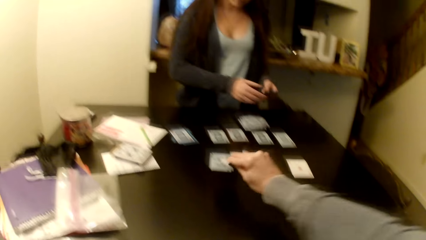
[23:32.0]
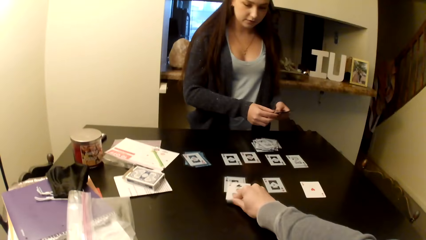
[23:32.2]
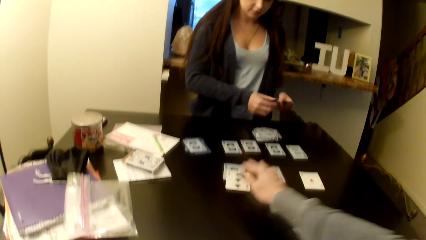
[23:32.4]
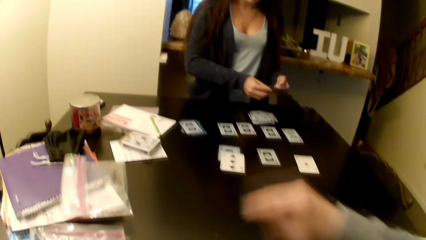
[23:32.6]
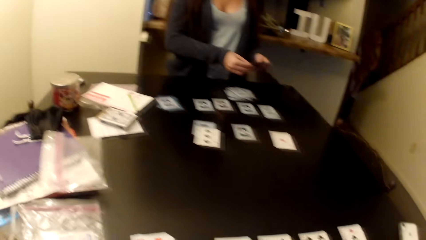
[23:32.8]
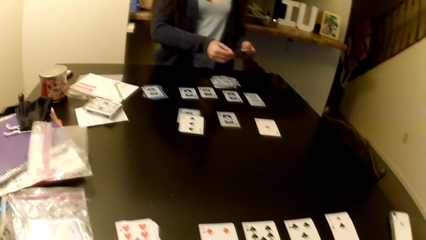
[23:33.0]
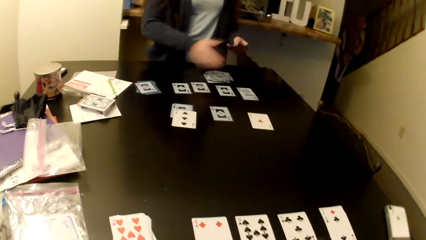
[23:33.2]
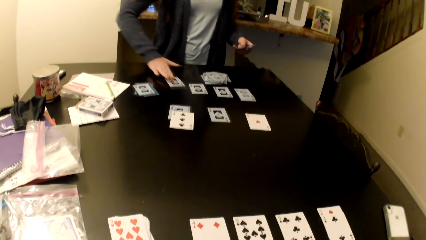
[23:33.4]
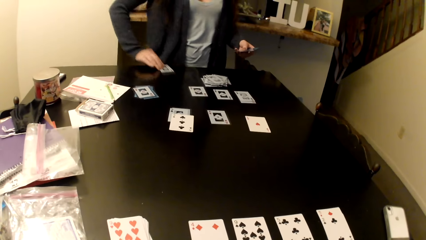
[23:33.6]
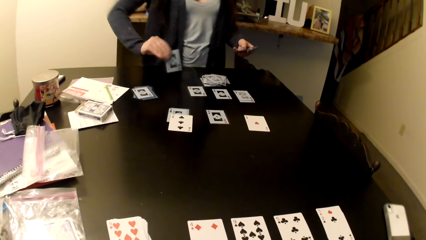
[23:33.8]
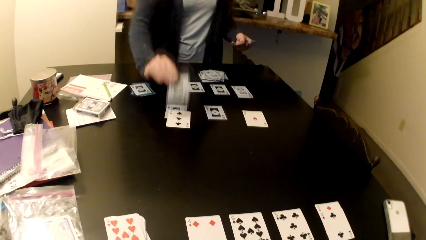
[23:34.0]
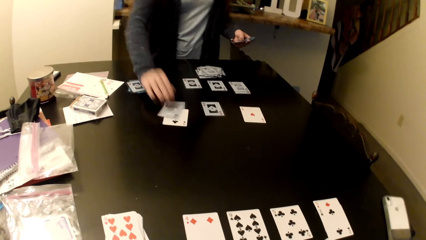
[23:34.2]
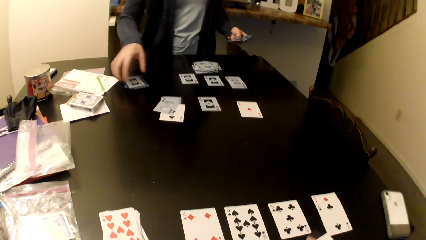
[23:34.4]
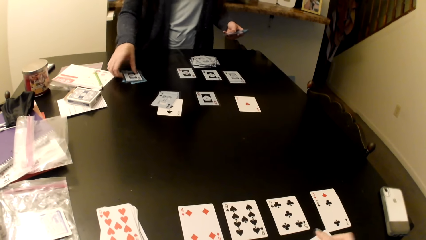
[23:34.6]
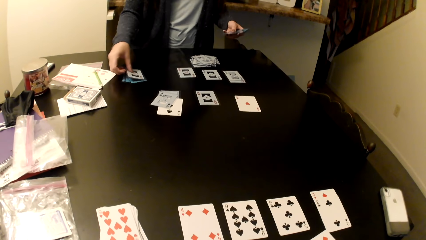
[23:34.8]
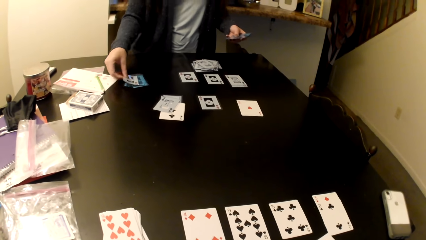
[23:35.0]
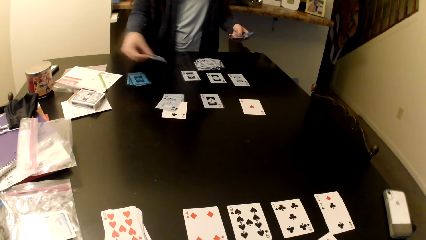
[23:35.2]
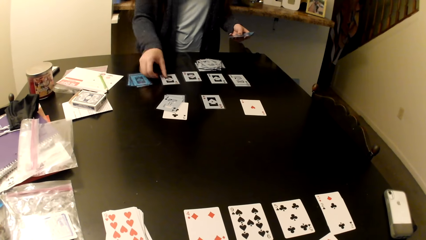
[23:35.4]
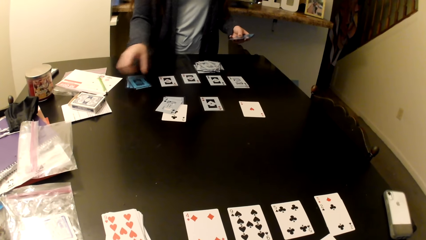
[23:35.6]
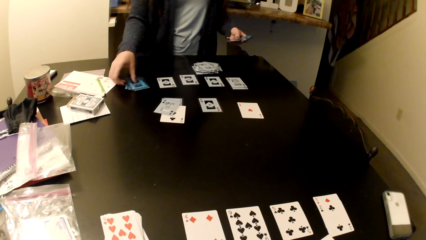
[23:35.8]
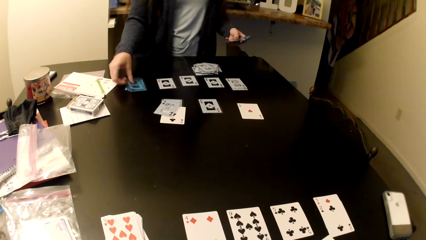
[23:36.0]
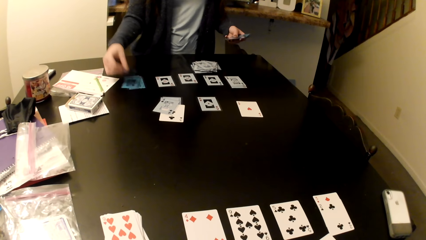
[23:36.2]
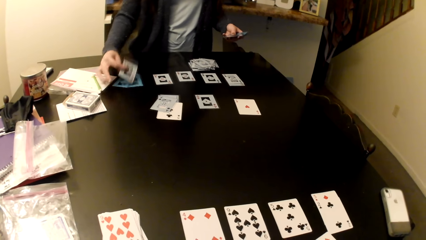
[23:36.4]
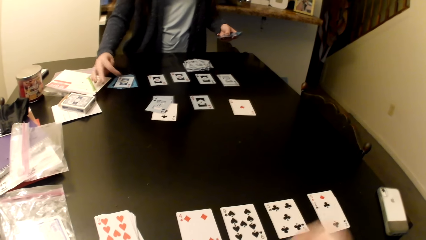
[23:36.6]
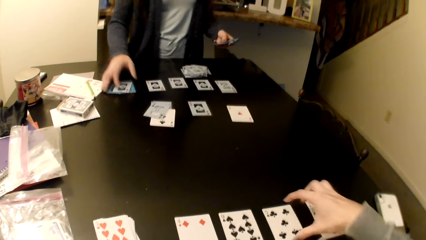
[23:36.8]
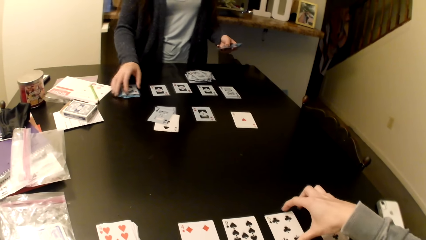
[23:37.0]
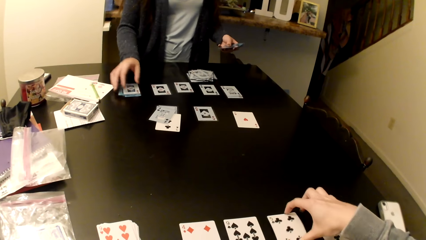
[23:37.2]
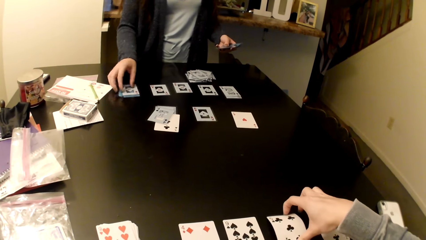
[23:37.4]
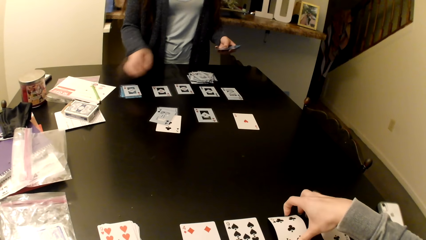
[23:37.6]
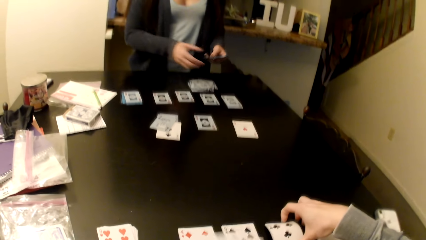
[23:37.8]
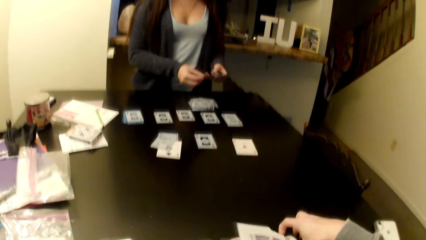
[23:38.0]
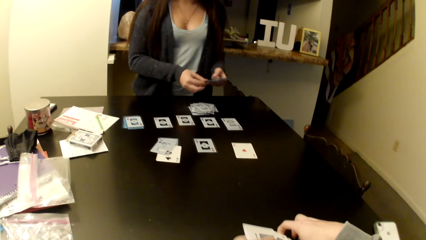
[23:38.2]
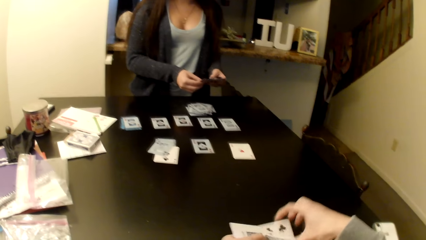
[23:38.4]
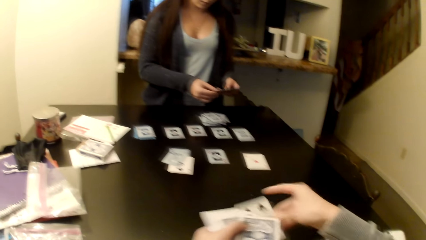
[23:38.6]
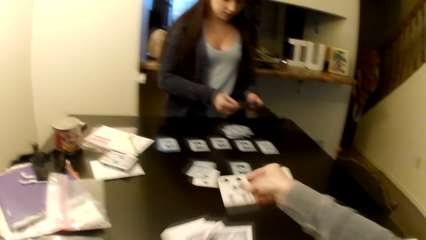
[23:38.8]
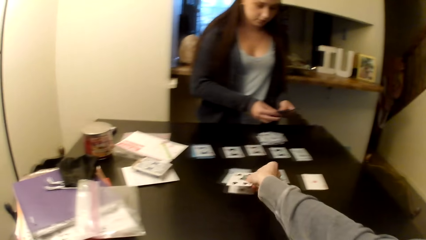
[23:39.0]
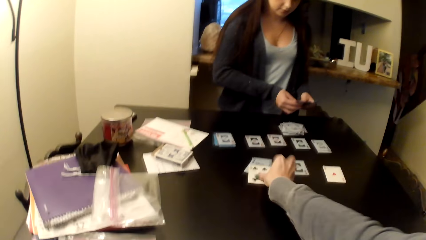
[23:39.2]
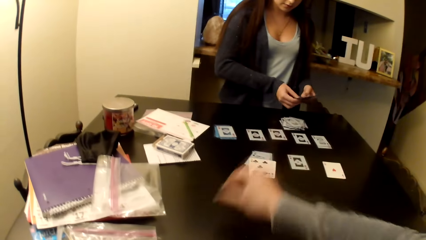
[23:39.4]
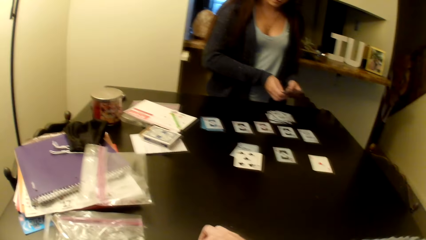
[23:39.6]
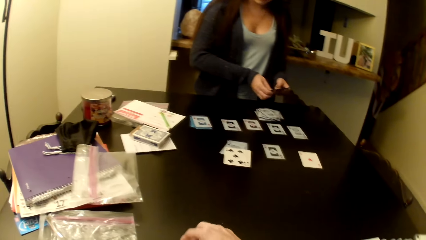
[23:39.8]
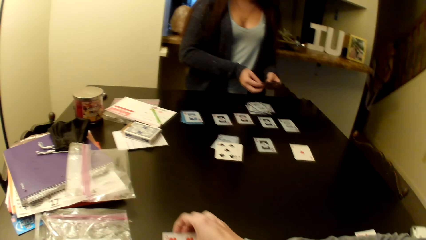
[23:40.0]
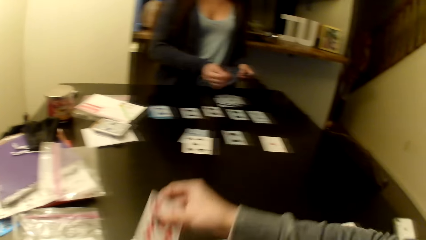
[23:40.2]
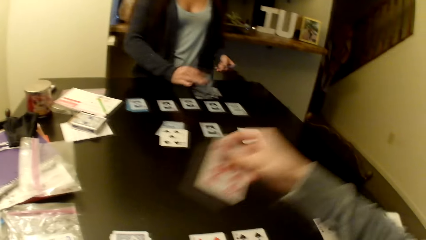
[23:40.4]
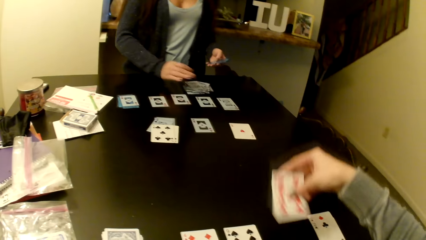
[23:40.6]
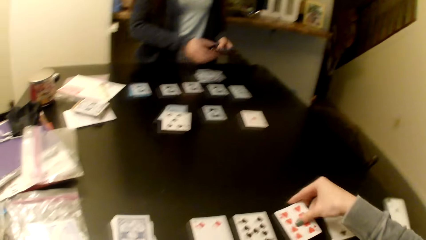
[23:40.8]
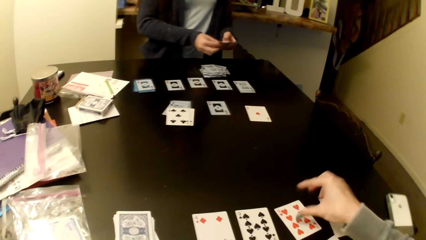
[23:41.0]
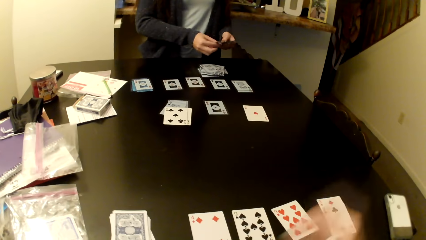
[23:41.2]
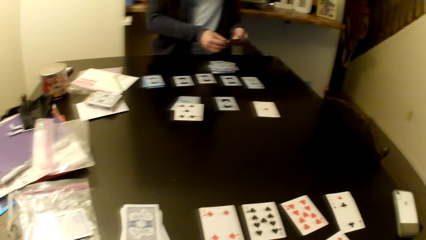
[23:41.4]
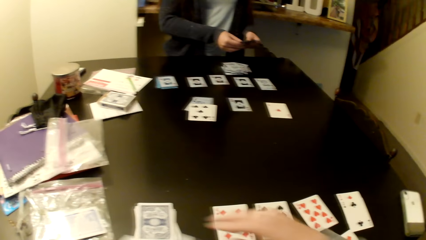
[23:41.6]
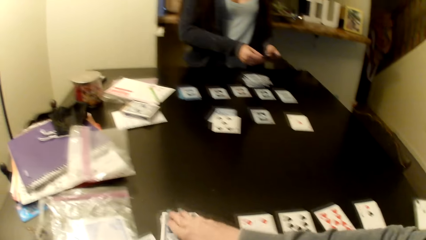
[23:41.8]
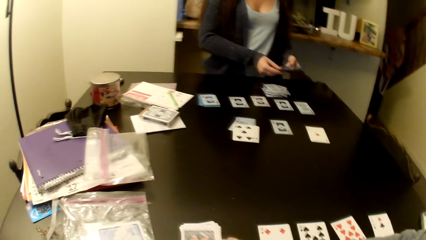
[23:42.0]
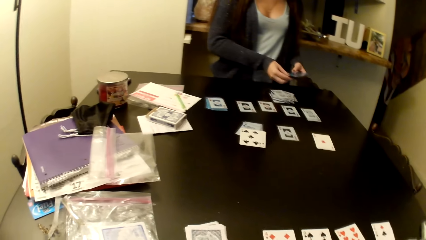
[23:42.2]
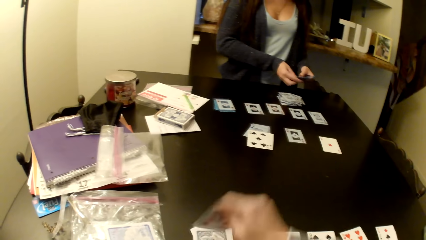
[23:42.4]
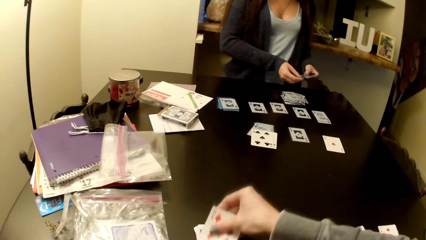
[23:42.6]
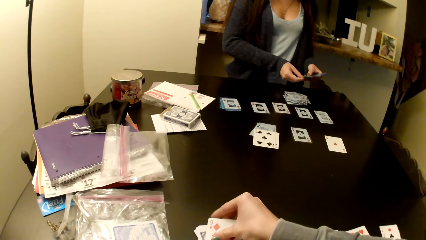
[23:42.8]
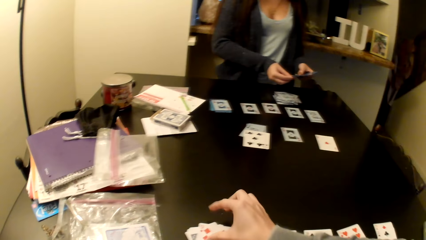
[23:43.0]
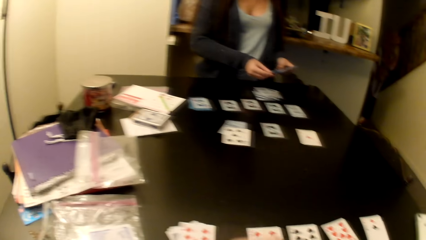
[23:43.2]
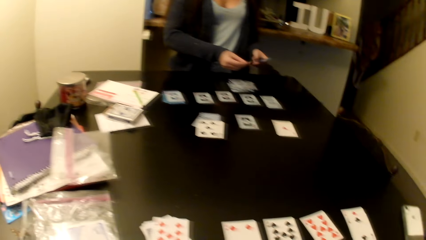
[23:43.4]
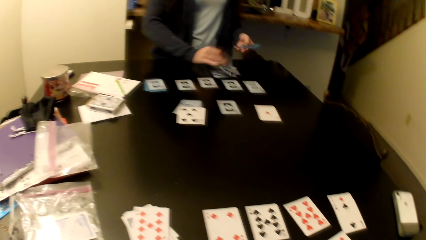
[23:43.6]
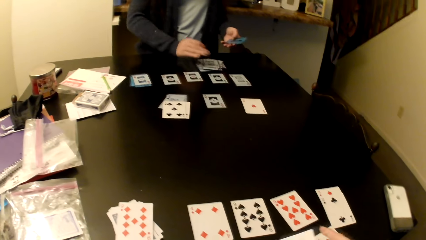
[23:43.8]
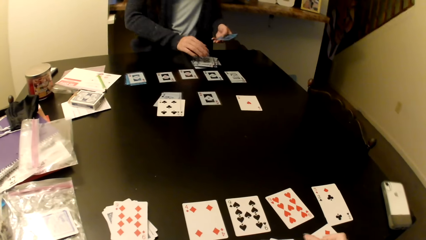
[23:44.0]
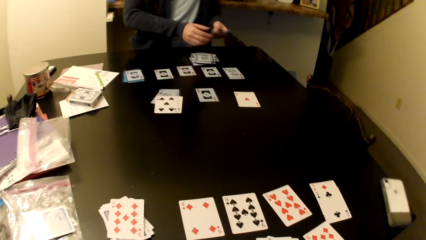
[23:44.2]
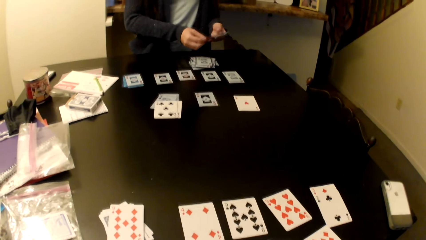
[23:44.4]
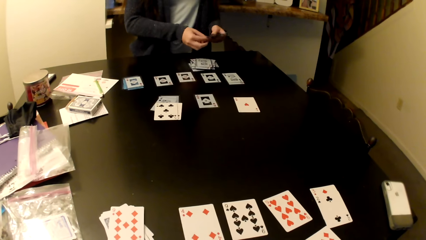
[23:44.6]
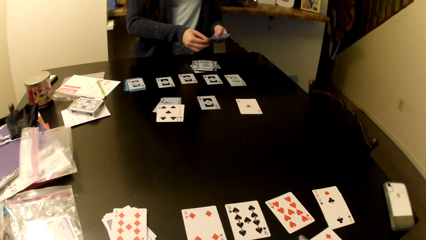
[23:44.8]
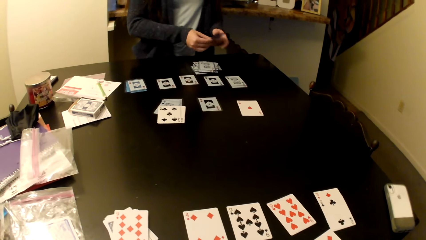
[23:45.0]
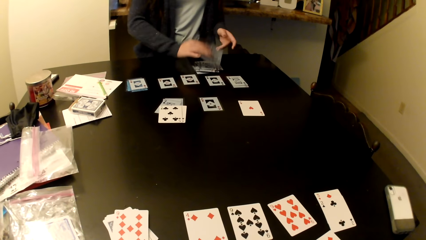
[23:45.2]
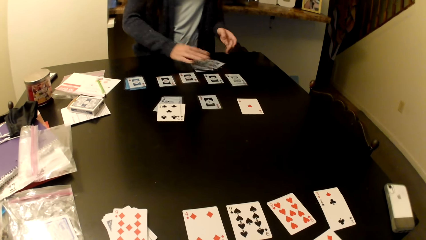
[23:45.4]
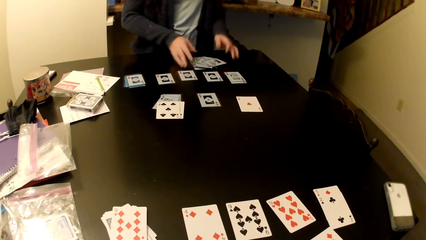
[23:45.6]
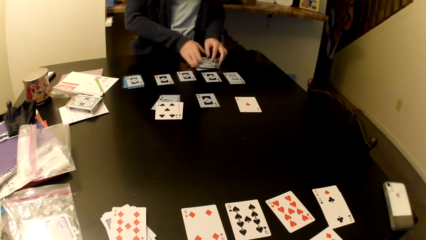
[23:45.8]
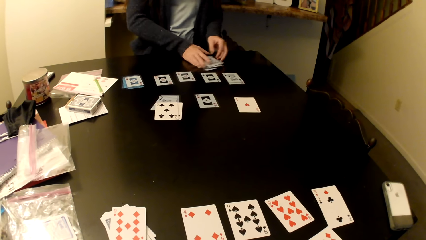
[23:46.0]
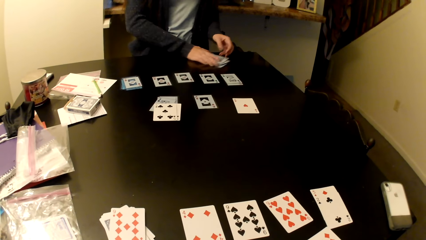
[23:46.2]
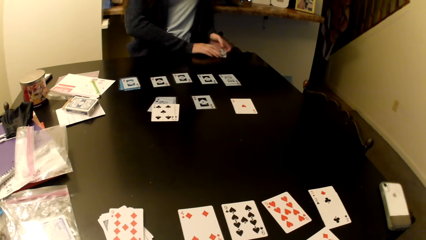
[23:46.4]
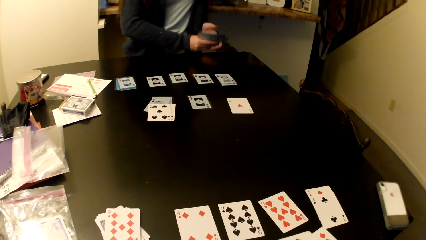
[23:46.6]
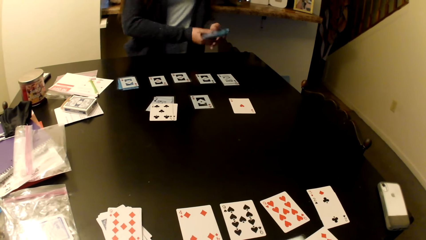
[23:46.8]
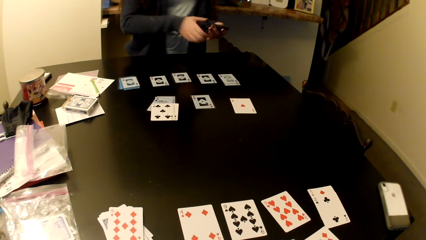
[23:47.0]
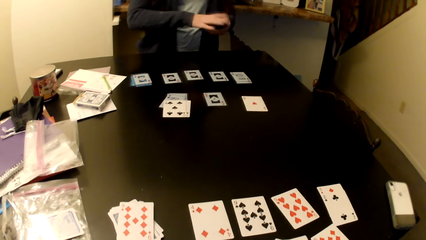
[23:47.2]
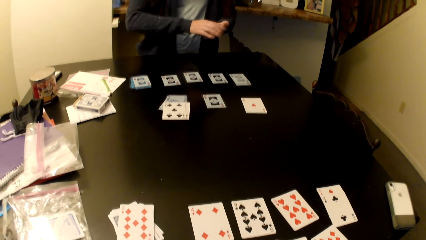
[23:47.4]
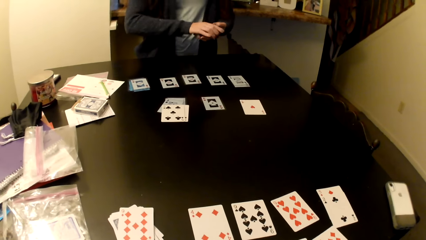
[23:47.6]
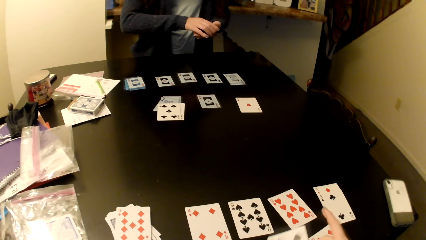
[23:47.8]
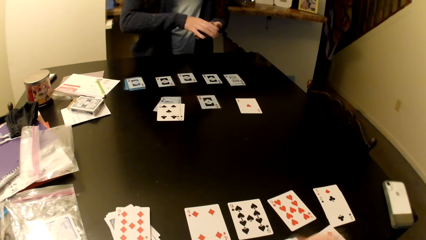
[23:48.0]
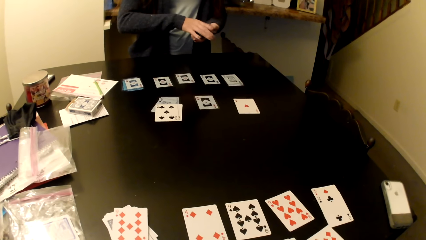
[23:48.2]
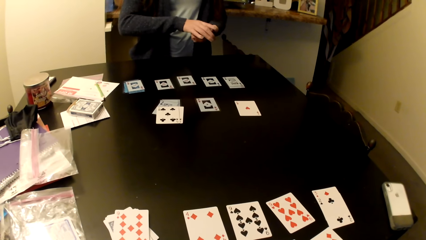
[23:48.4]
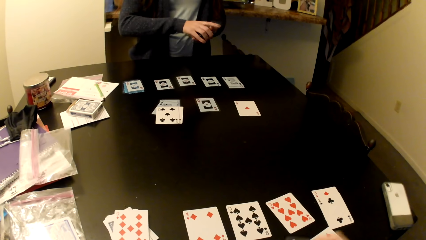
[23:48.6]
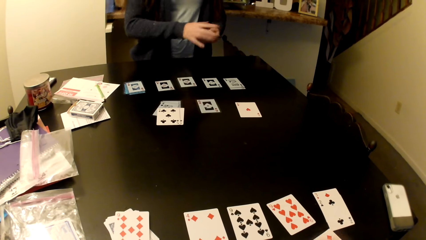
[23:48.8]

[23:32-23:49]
A woman arranges cards on the table. The camera wearer picks the cards from the table. They place the cards on the table. The woman shuffles the cards.
